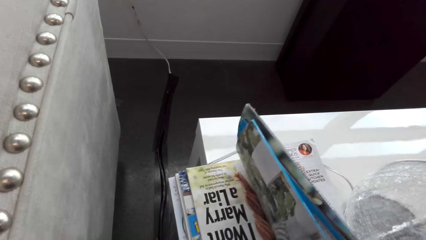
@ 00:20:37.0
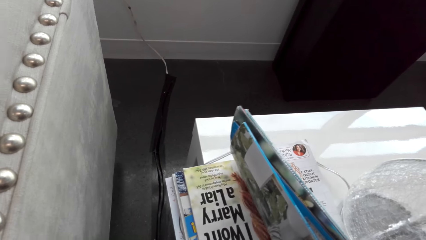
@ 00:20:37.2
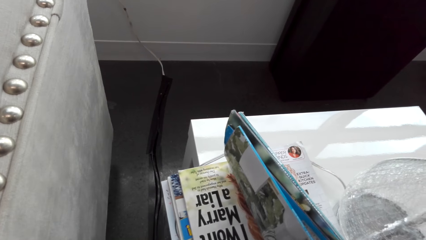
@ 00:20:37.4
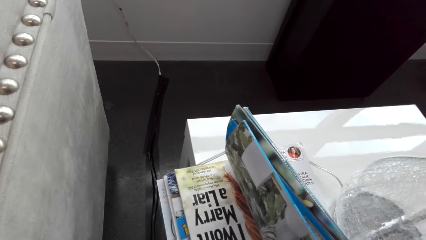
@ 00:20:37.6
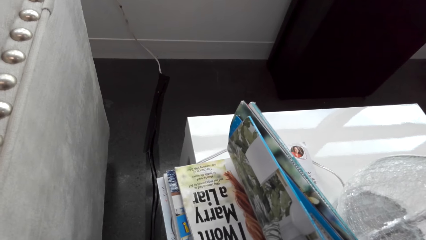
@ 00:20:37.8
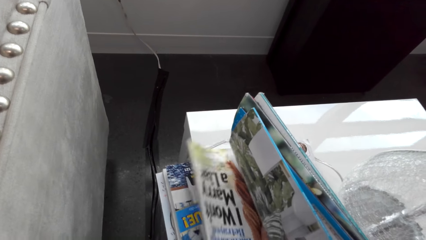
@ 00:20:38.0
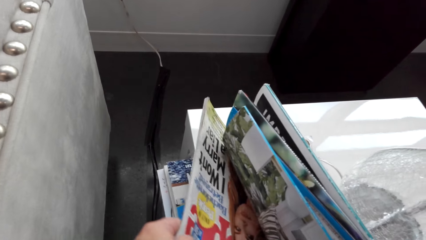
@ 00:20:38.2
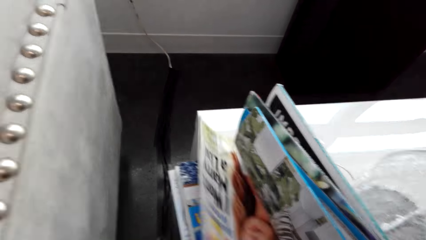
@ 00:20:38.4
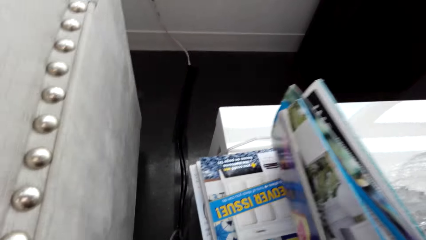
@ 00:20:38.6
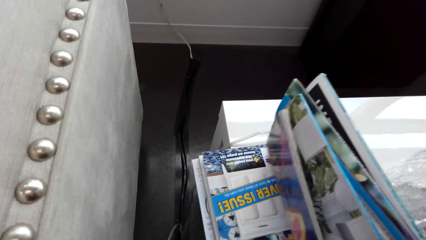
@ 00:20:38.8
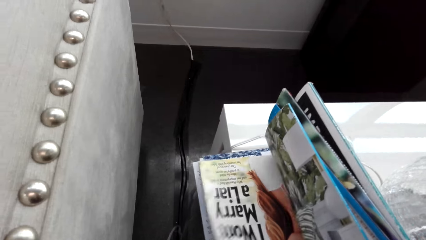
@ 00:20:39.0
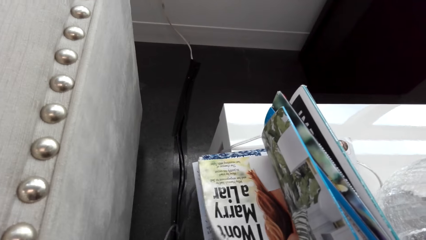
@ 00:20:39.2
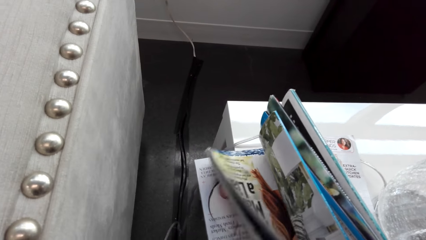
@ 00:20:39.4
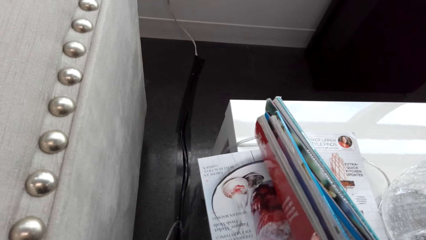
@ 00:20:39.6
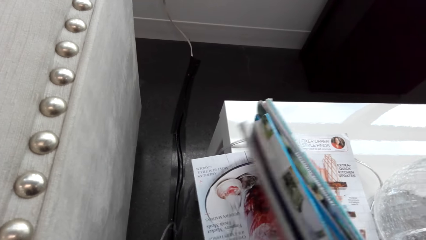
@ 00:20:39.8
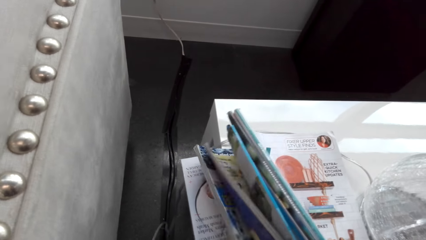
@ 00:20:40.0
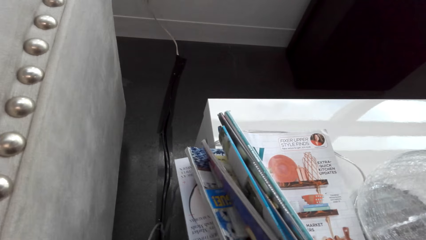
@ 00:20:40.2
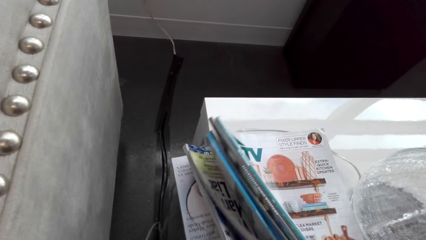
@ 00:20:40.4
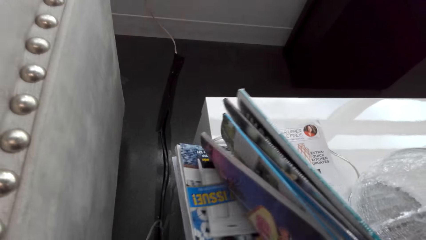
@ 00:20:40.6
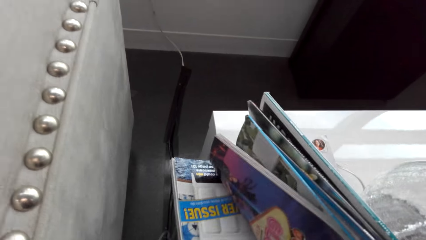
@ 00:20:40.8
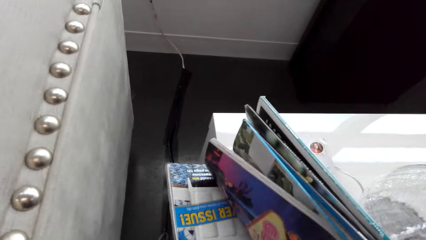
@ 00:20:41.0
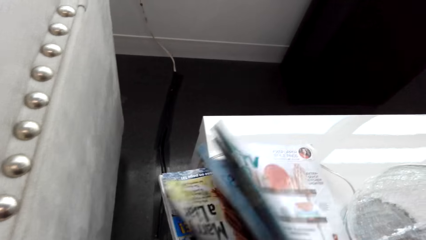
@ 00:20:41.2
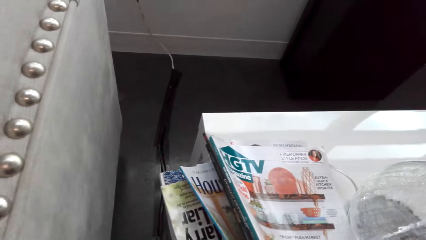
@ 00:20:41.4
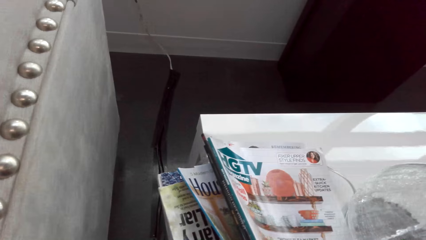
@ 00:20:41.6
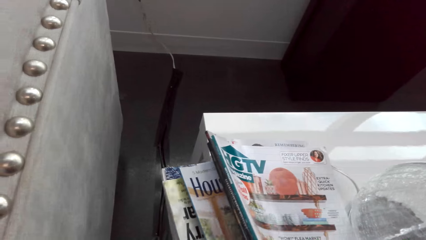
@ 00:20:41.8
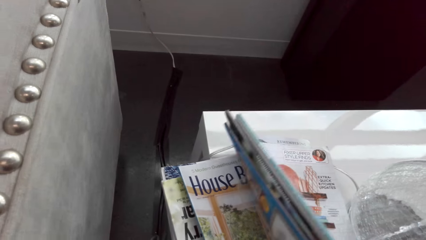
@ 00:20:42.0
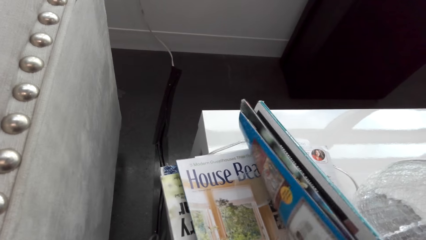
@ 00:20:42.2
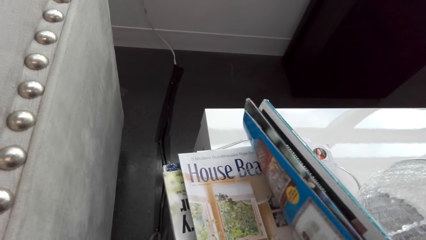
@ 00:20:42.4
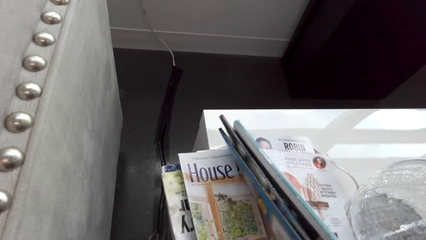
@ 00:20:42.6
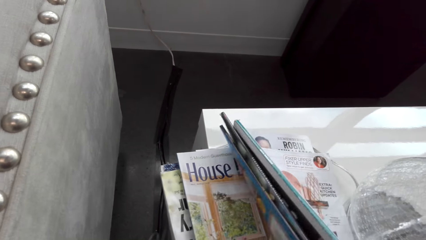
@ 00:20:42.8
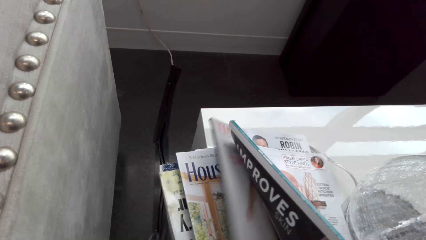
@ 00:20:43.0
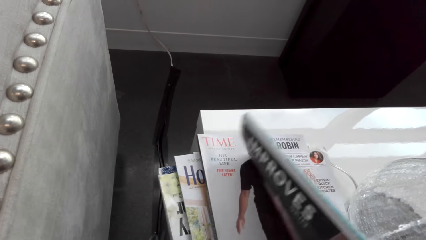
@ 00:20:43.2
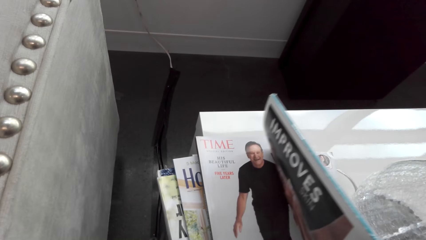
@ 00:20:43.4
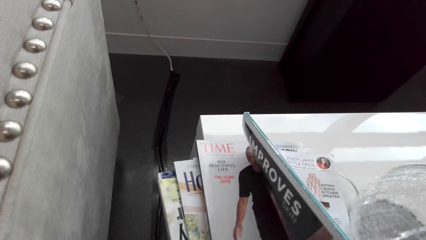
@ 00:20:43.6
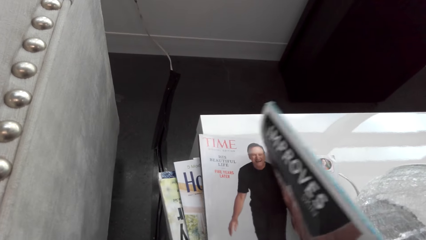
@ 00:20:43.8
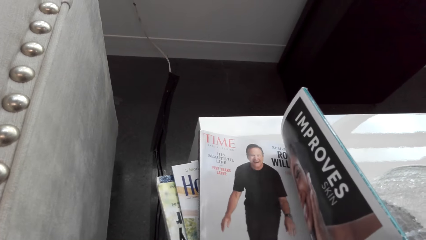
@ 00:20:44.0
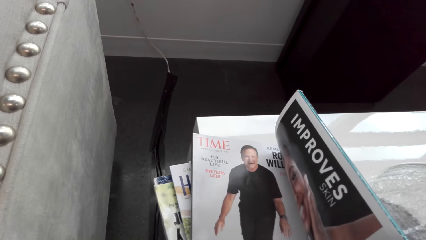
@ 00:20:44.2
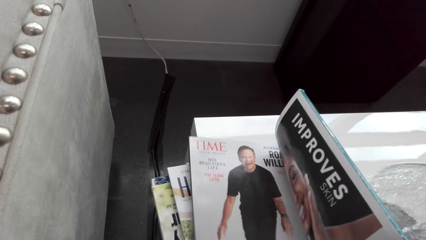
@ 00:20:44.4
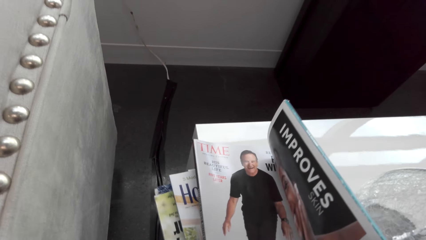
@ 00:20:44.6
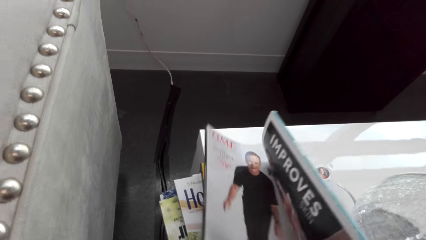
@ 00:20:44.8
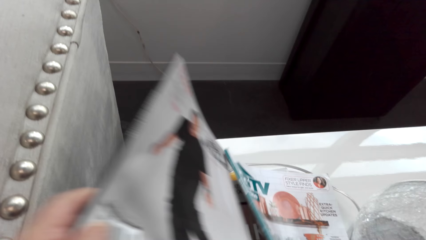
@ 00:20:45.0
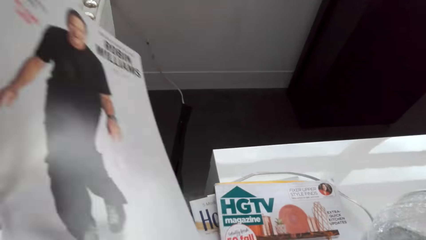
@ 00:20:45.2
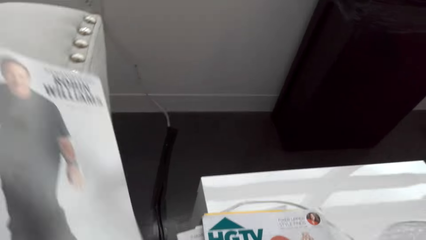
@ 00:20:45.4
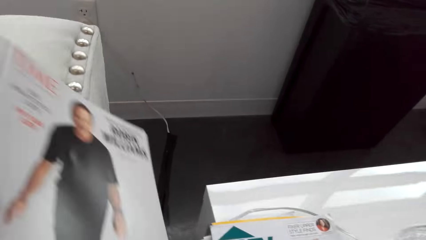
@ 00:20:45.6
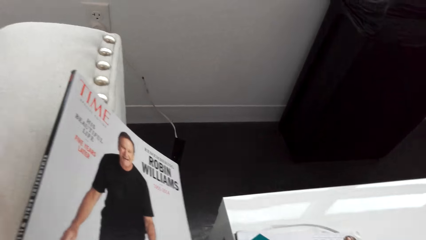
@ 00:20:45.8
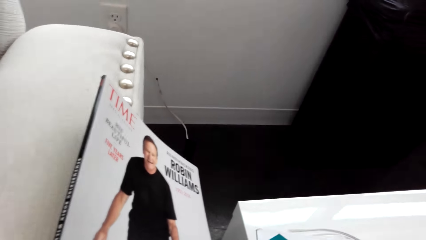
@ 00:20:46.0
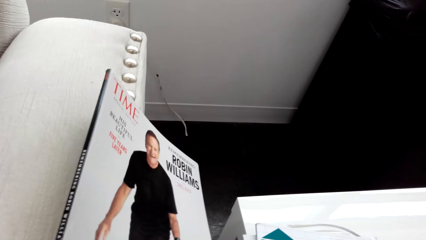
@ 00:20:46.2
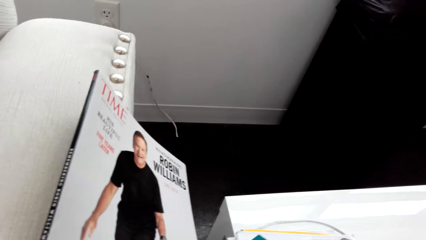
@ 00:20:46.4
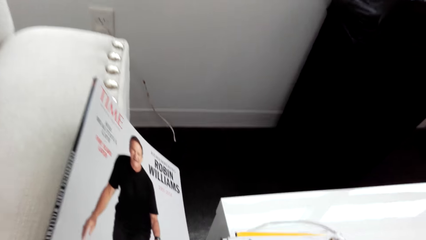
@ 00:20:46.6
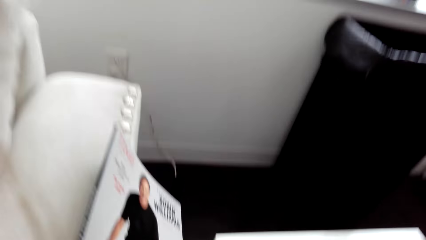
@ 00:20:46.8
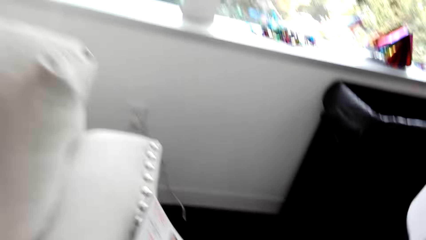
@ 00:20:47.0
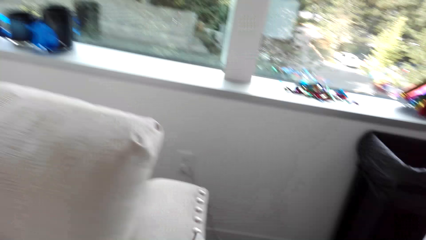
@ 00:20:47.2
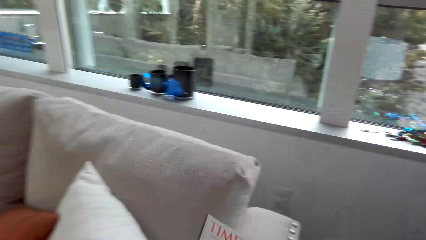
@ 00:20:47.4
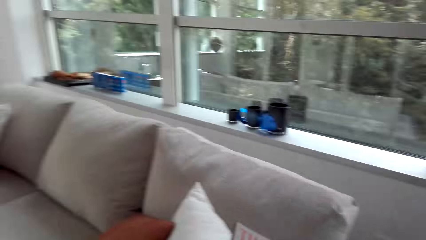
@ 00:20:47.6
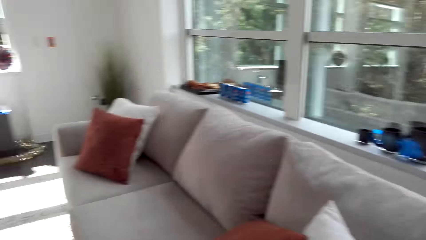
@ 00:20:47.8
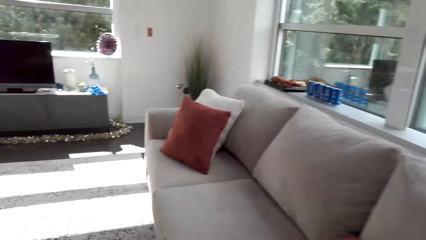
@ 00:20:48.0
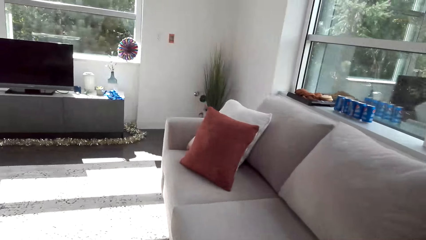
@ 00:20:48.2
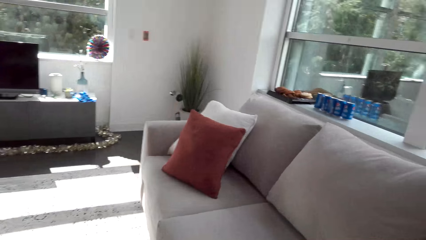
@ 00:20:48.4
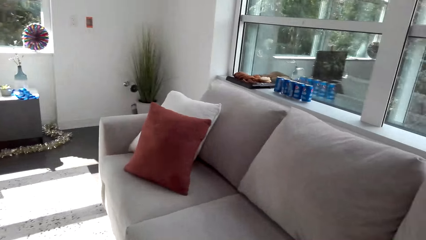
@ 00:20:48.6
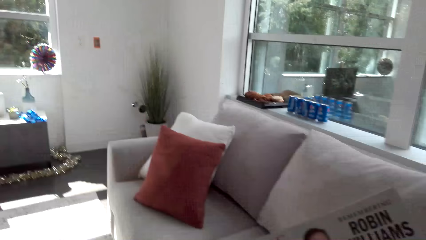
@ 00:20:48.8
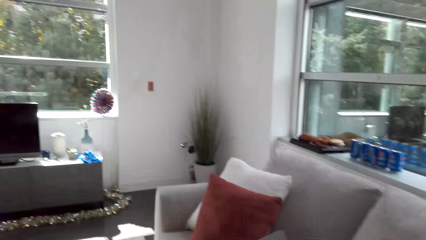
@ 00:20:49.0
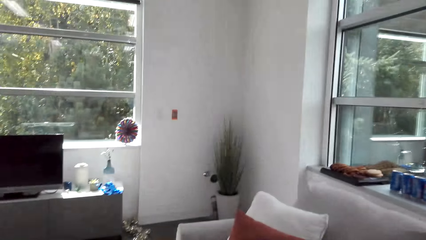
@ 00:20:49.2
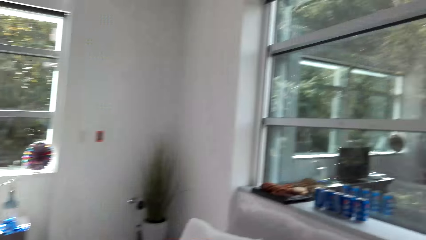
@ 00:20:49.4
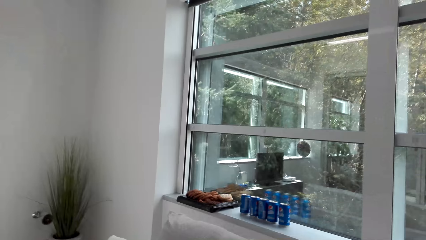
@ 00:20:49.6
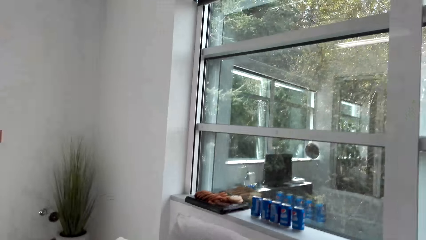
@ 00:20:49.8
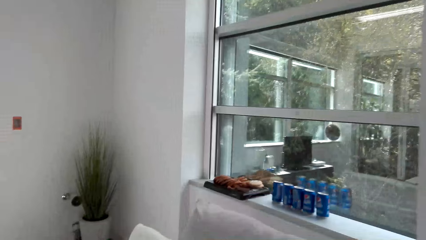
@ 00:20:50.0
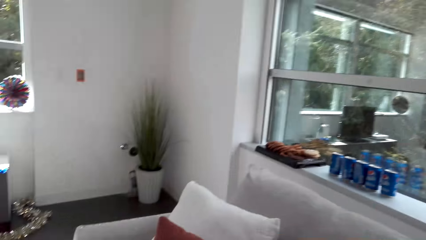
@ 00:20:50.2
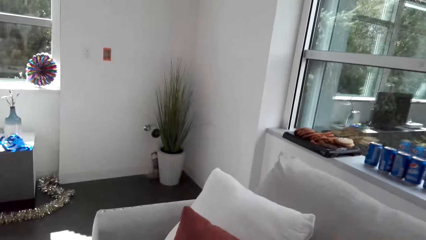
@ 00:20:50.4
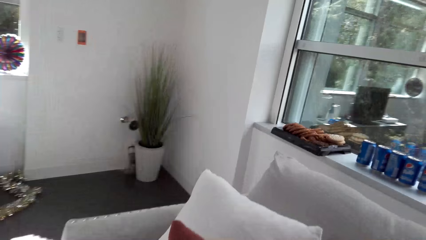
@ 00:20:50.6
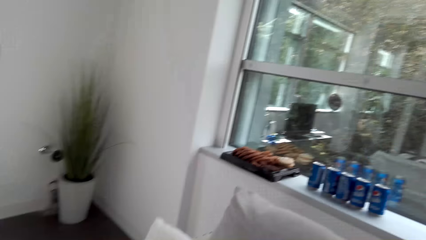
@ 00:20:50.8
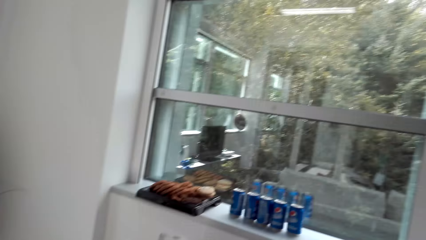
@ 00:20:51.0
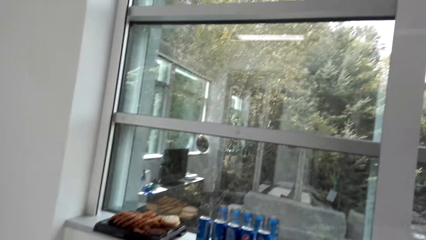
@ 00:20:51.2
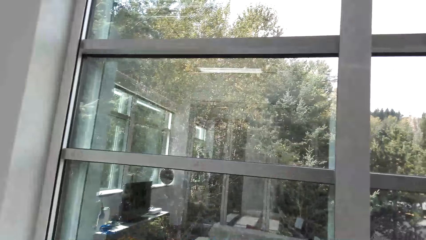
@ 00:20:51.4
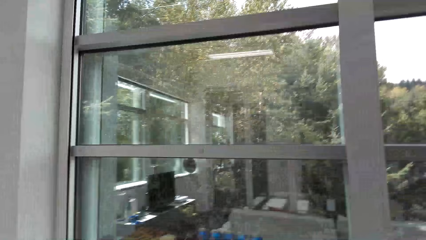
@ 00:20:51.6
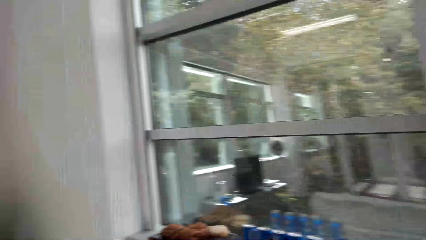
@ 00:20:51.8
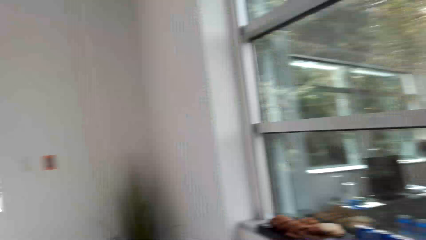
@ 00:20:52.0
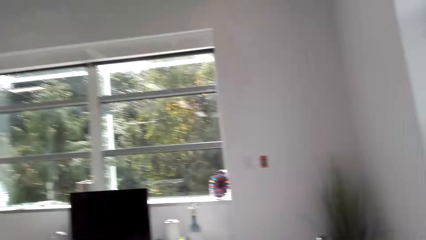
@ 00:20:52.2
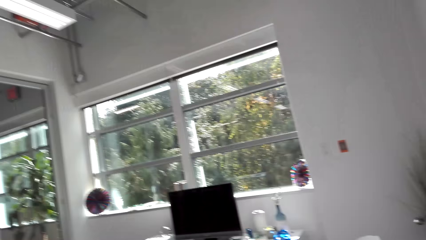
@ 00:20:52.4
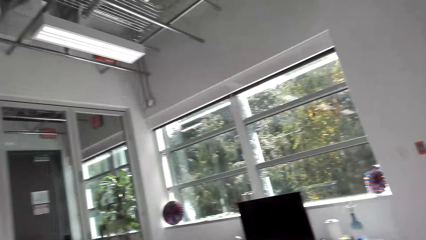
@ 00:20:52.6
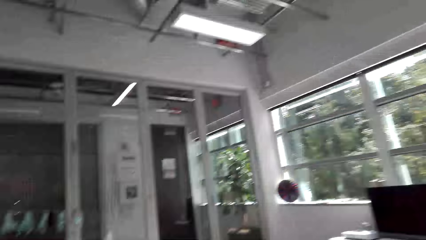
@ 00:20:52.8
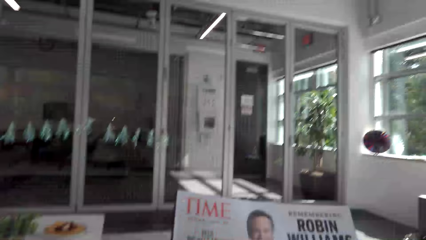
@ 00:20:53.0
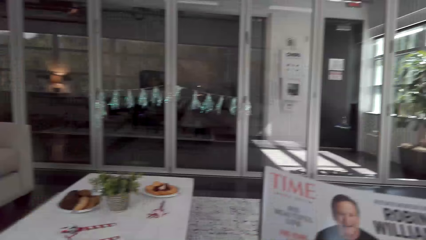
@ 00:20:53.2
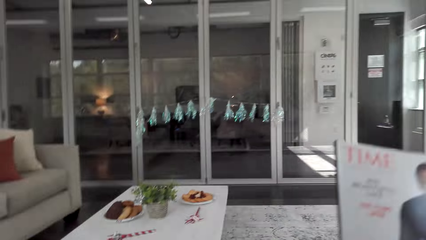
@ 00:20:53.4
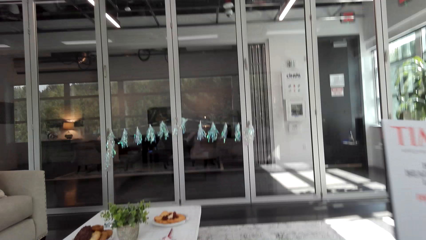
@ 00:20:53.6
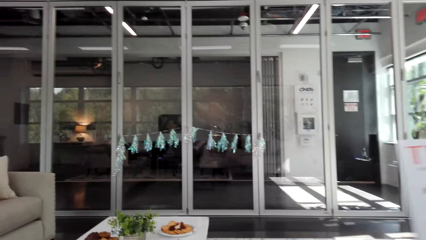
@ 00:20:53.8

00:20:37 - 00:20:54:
The camera wearer picks up a book. They browse the books. They pick up the book. They walk around the house.
